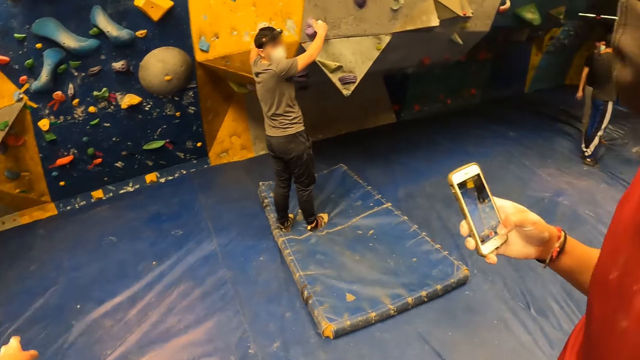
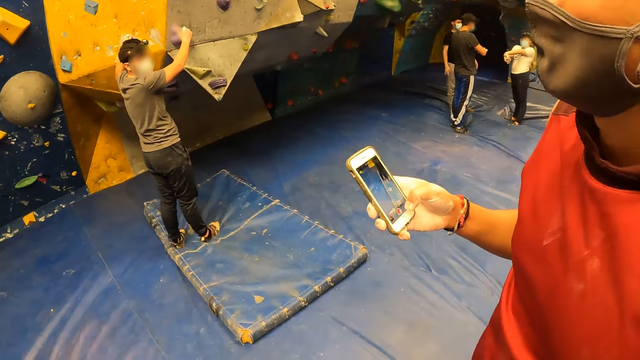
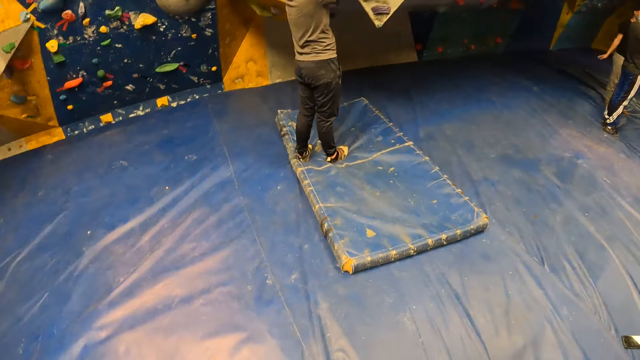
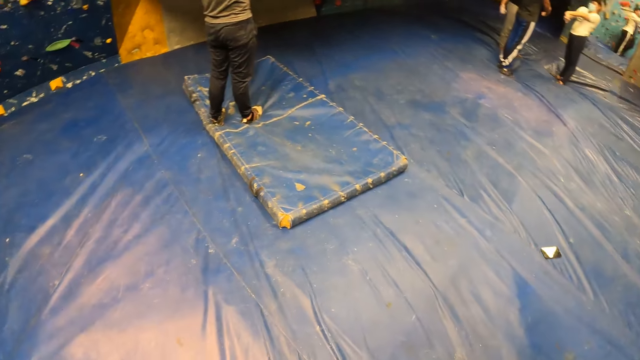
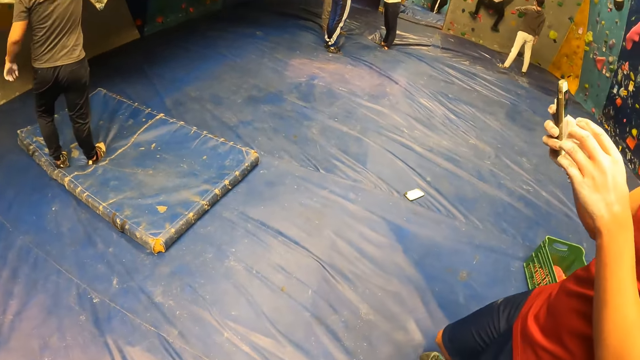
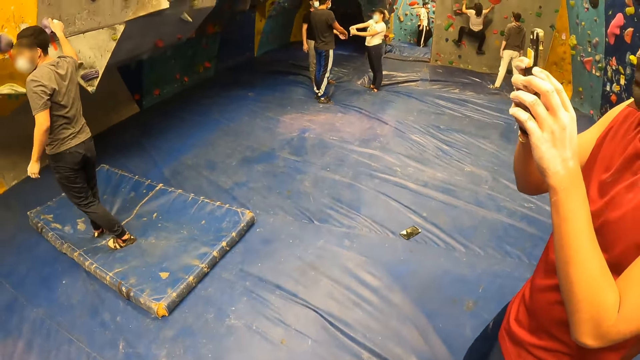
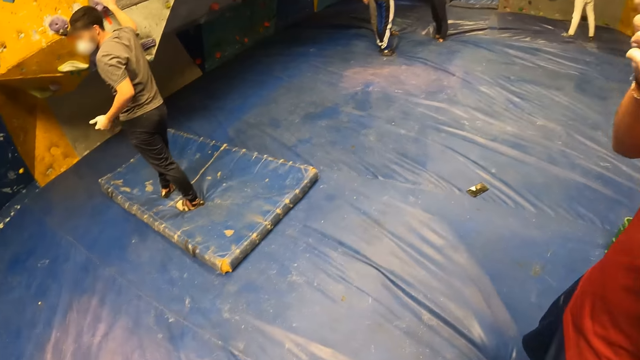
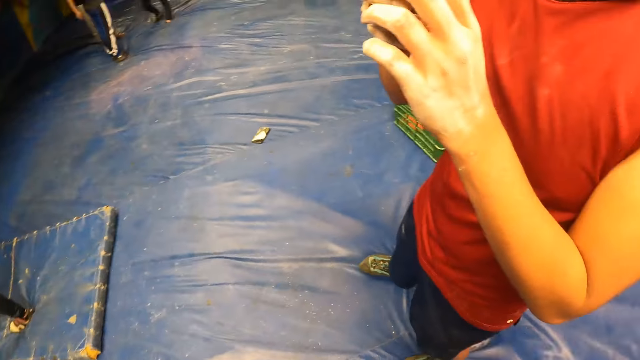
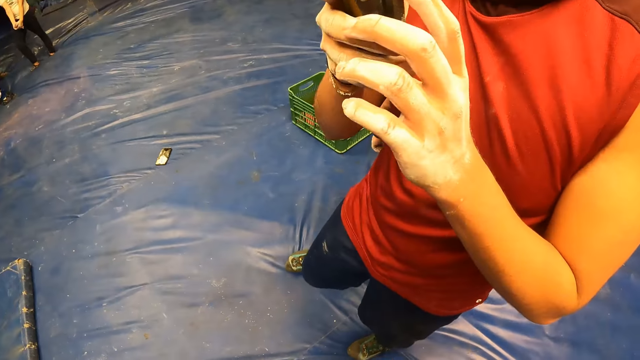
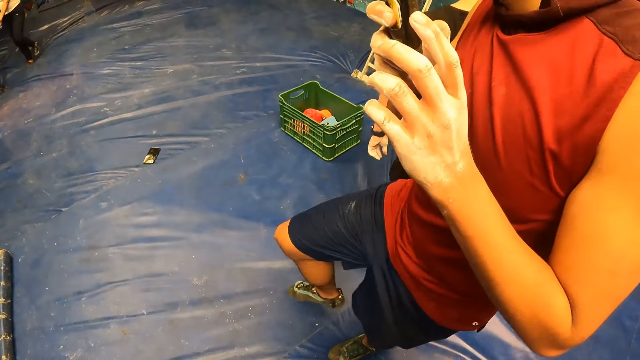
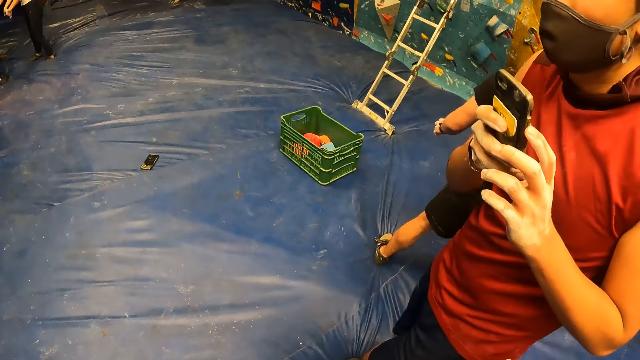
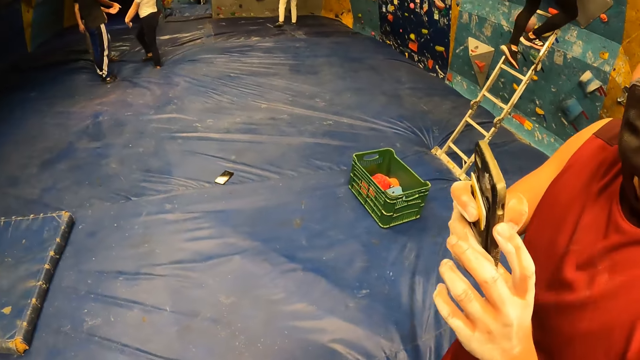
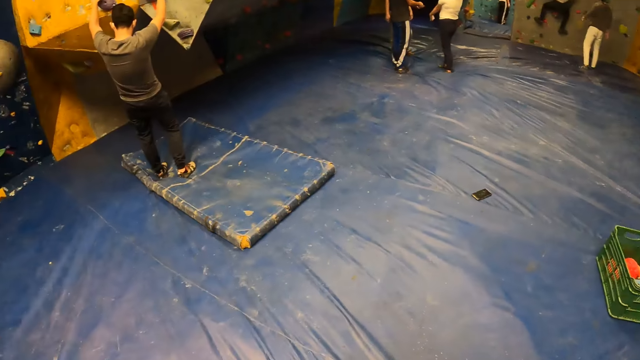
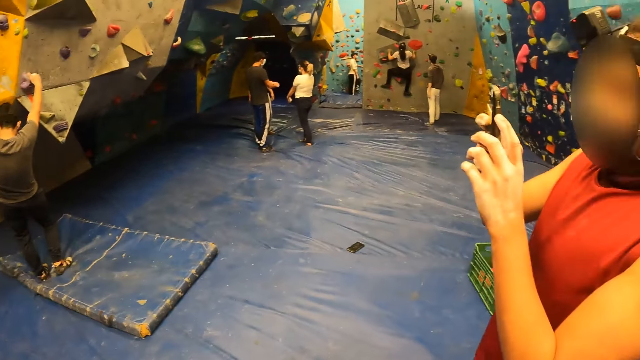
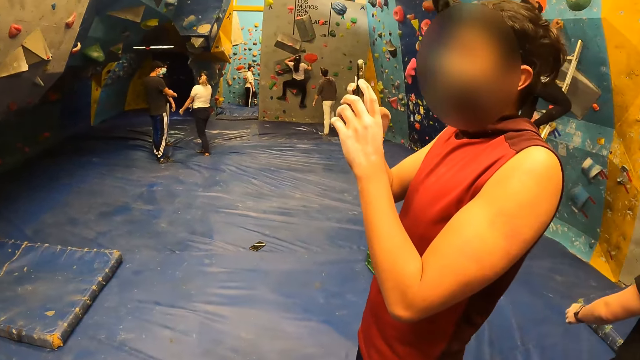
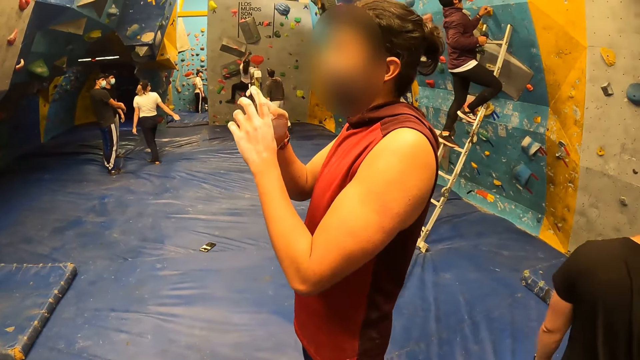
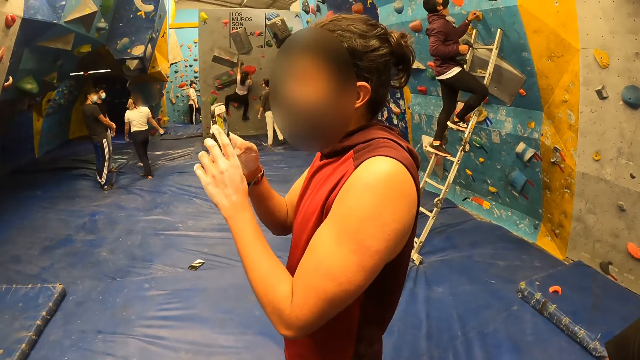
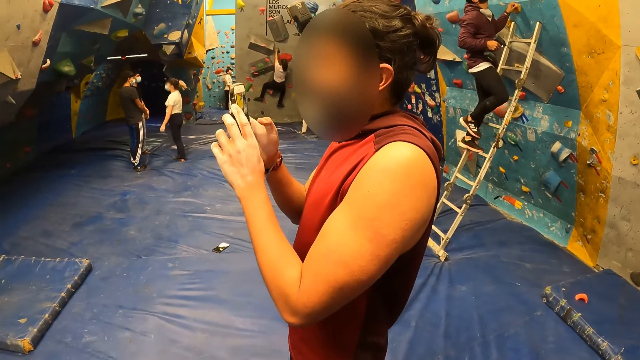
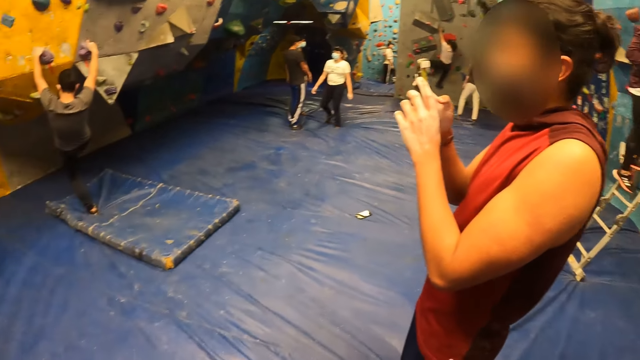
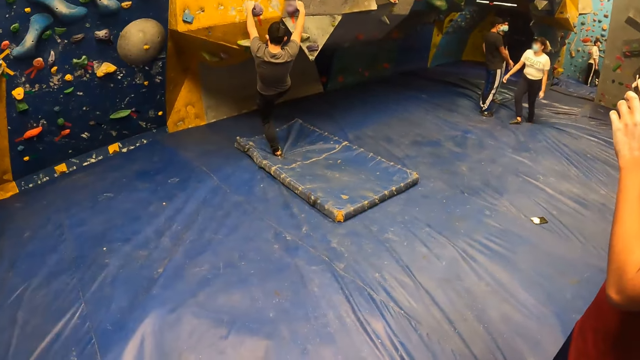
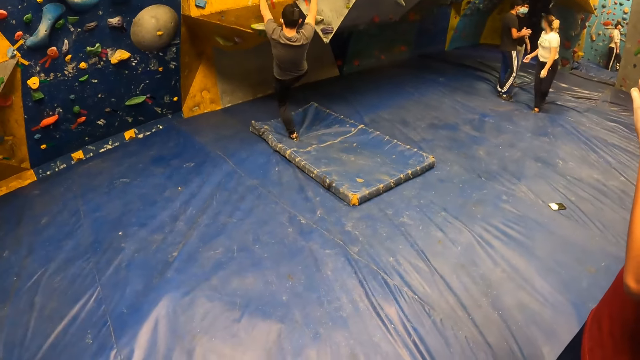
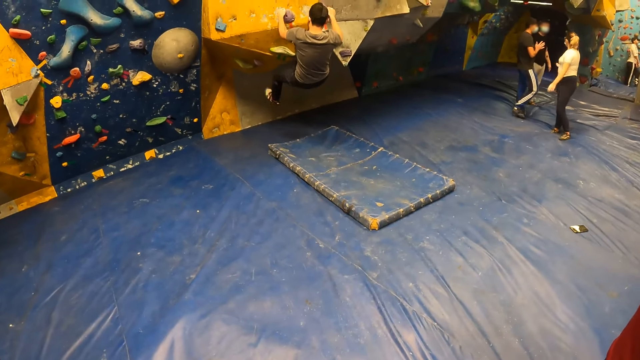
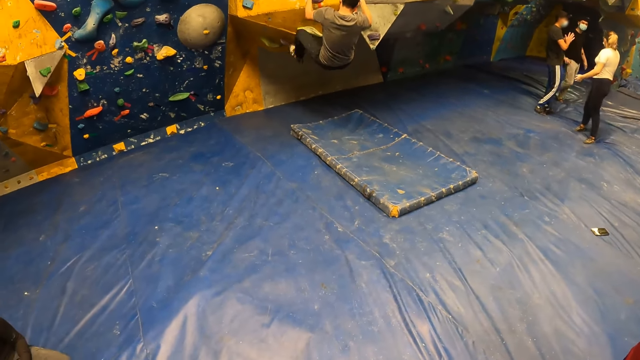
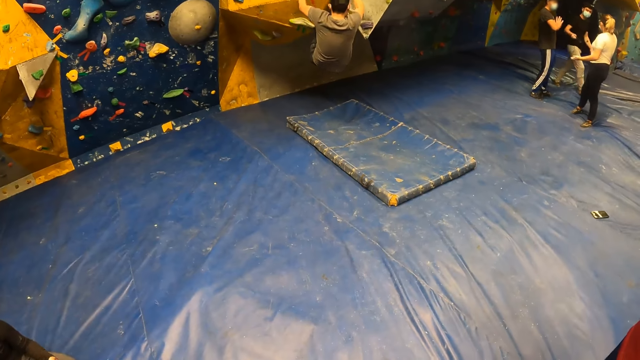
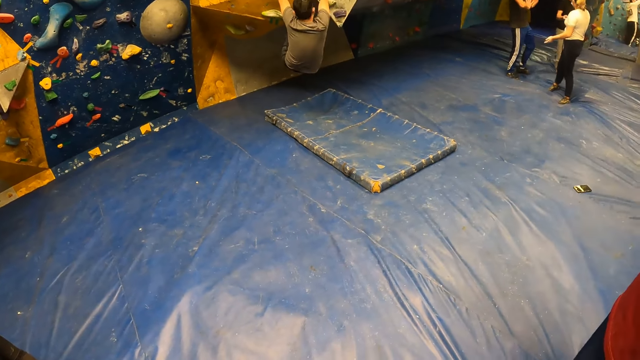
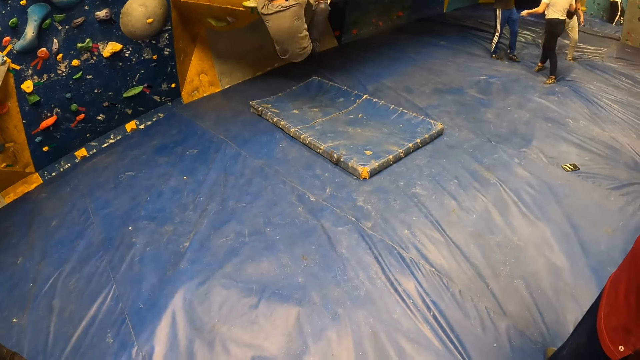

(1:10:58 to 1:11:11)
A man holds a climbing hold with his right hand. Another man holds the phone with his right hand. The camera wearer moves a hand. The other man operates the phone with both hands. The first man holds some climbing holds with his hands. The camera wearer looks around. The first man climbs the bouldering wall with his hands and feet. The first man hangs on the wall grip.

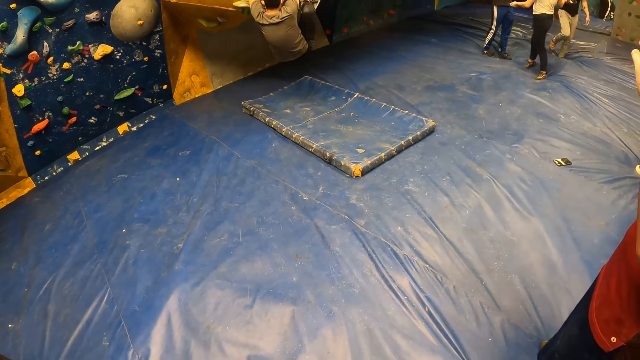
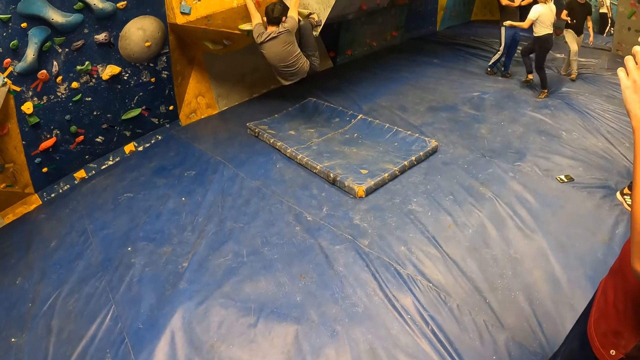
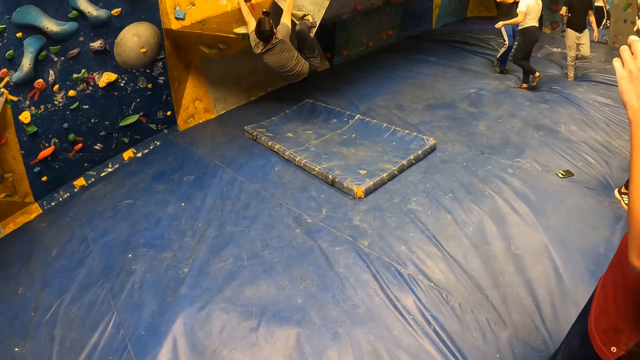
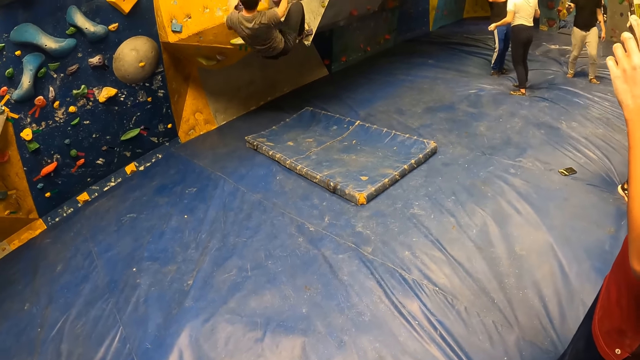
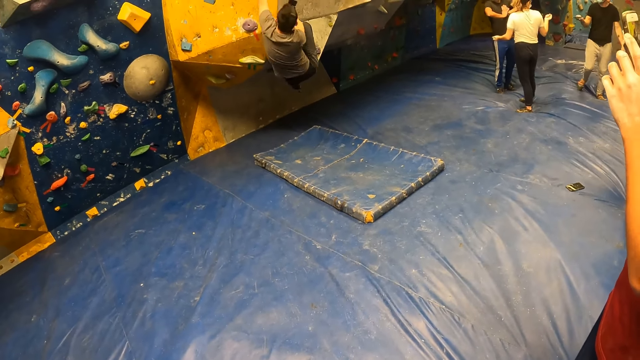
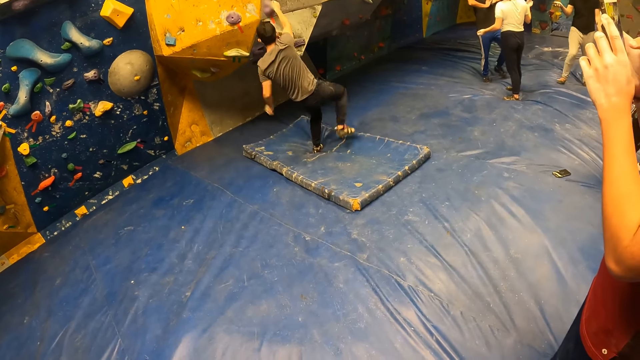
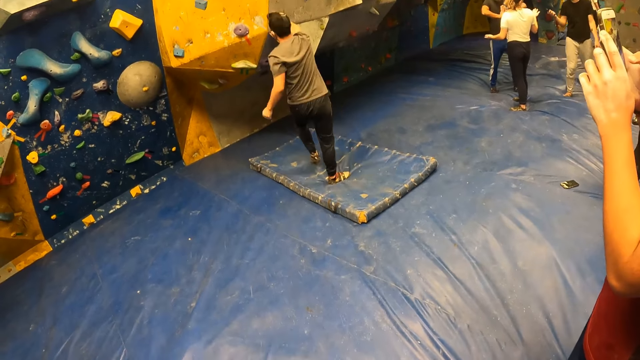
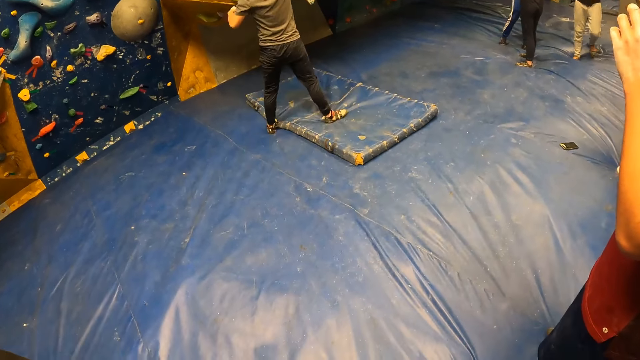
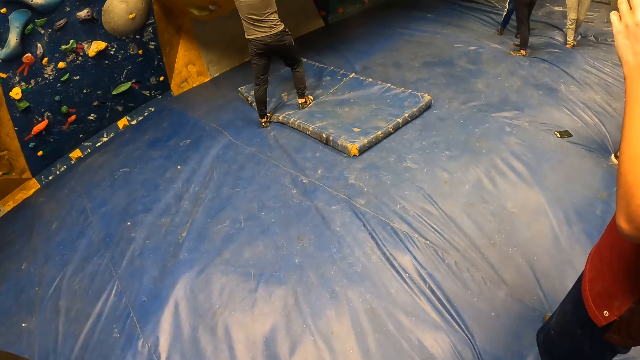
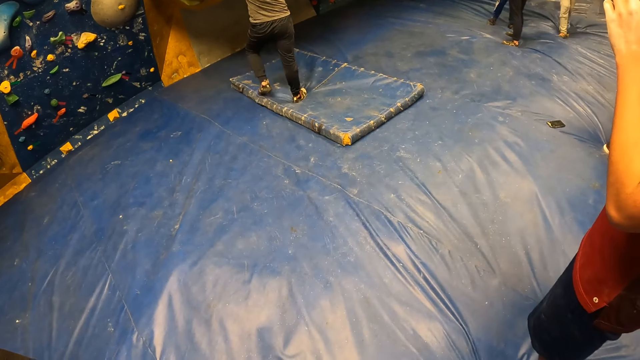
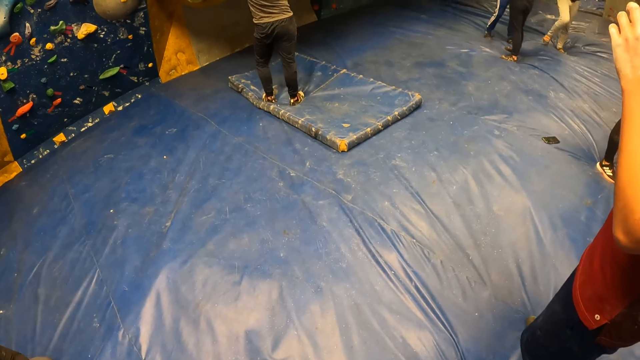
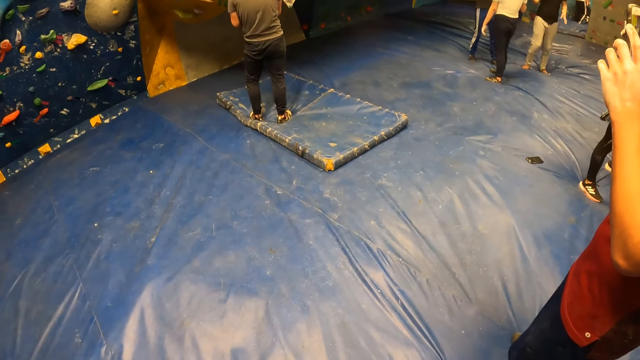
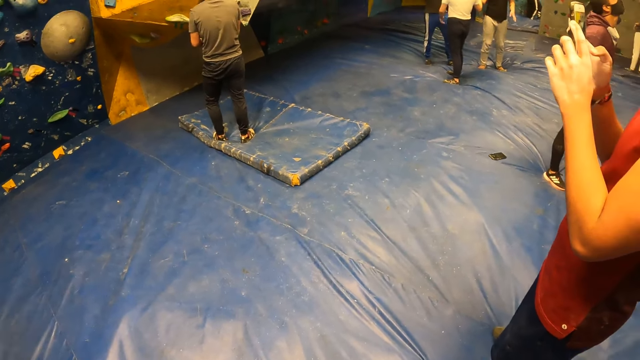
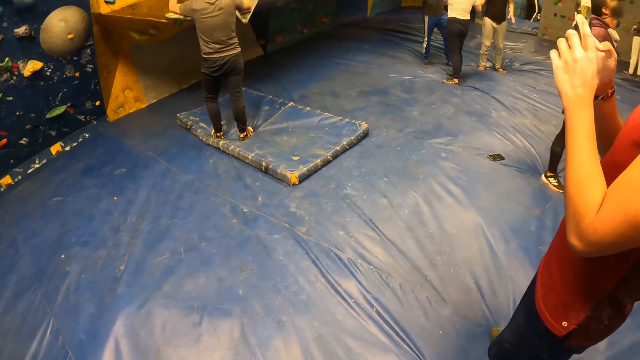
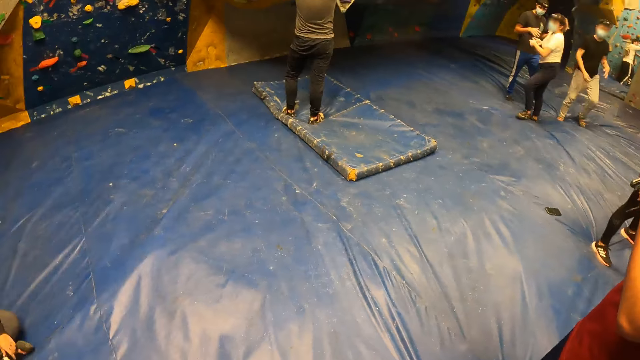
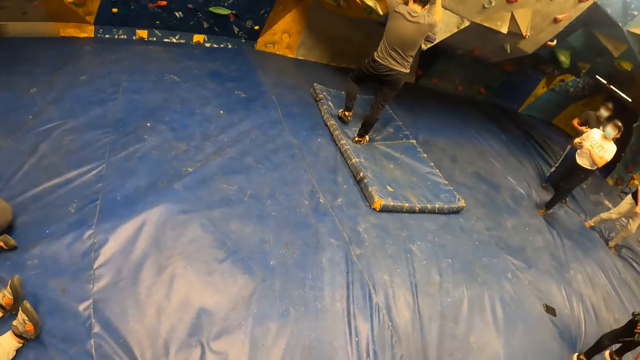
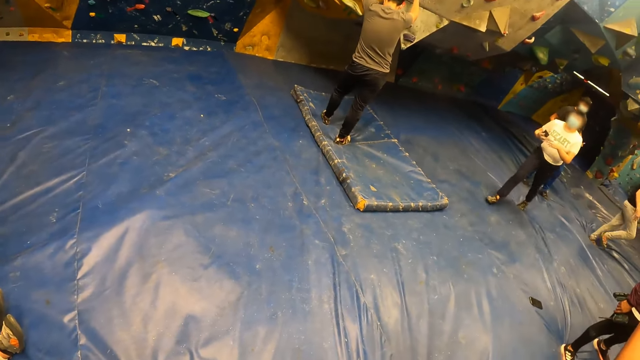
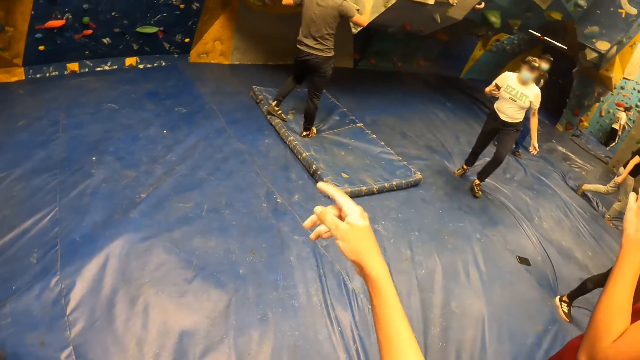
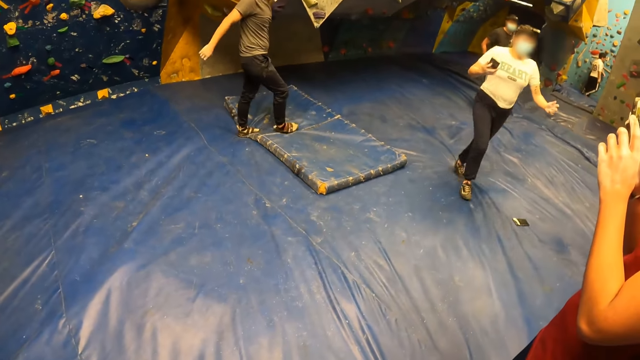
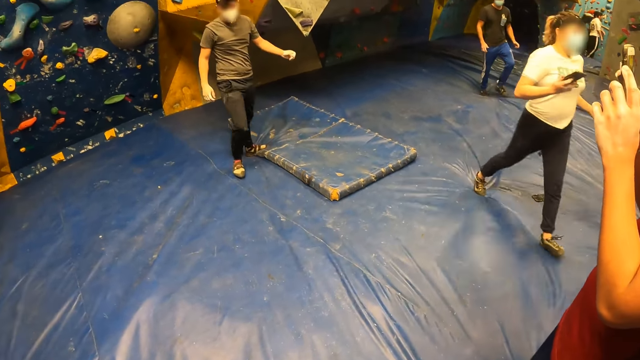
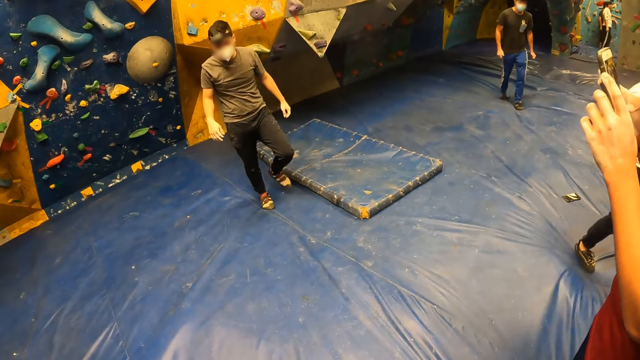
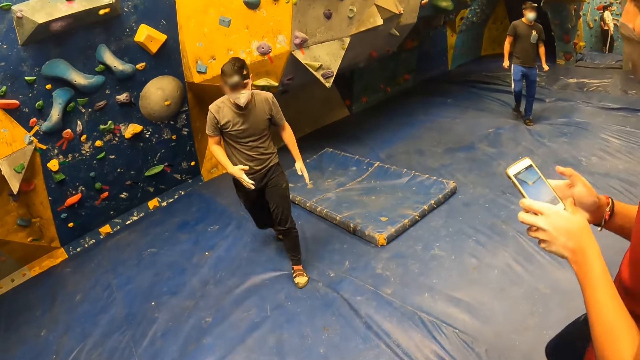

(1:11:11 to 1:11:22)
The man jumps down the bouldering wall onto the bouldering mat. The man moves around. The camera wearer moves their hand. The man takes a phone.
